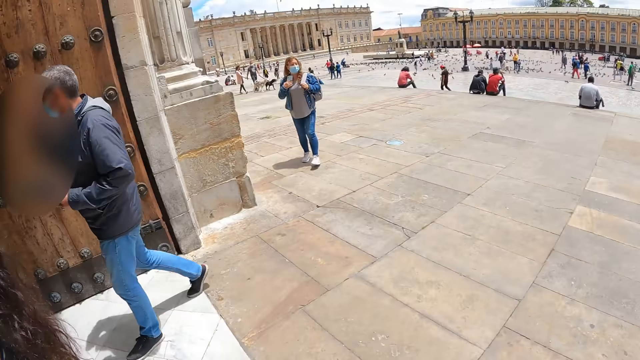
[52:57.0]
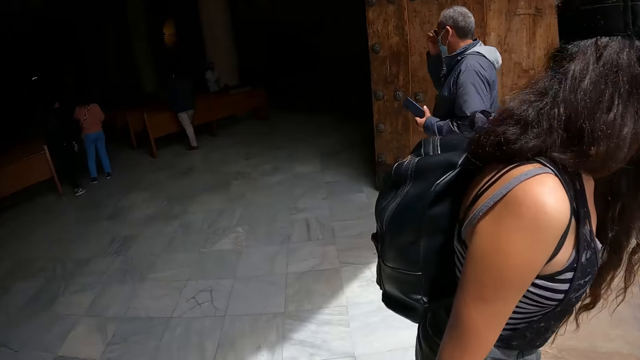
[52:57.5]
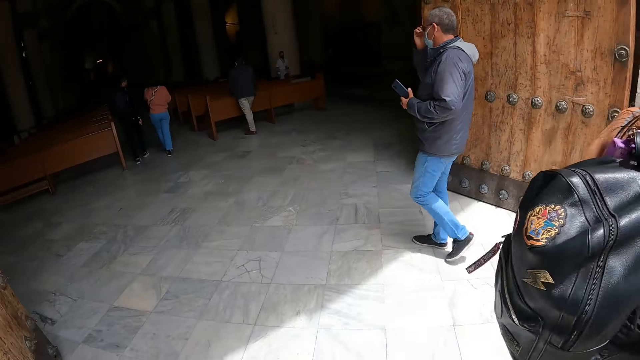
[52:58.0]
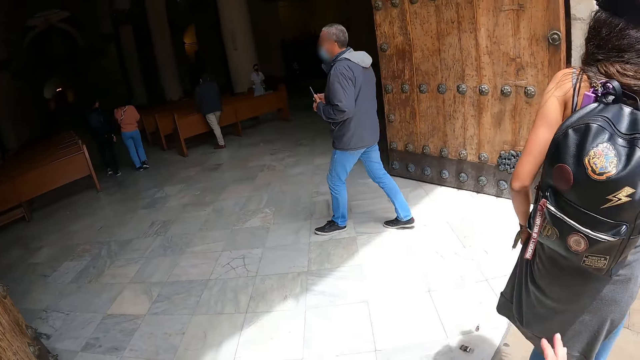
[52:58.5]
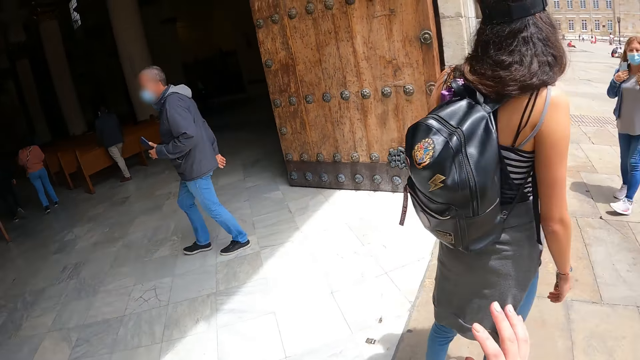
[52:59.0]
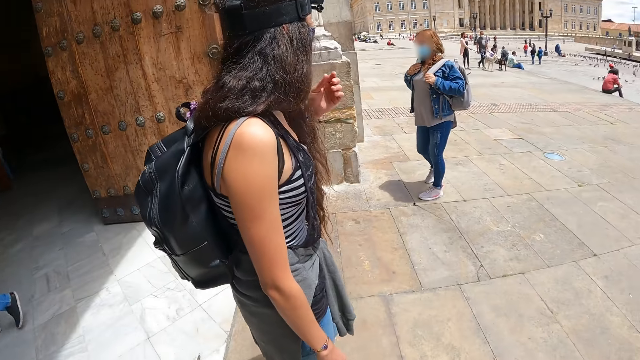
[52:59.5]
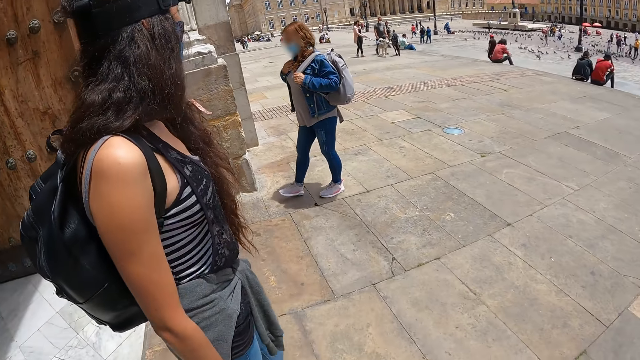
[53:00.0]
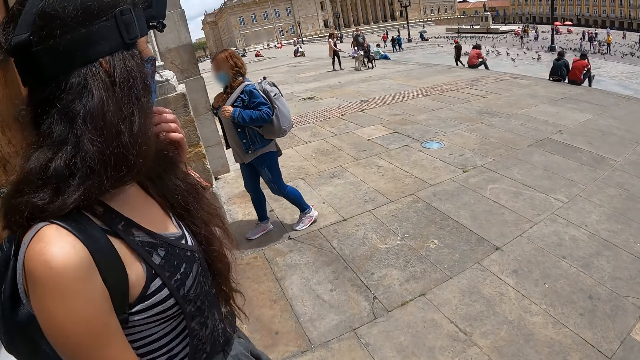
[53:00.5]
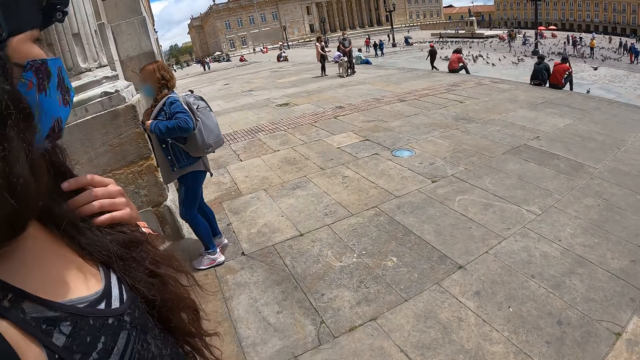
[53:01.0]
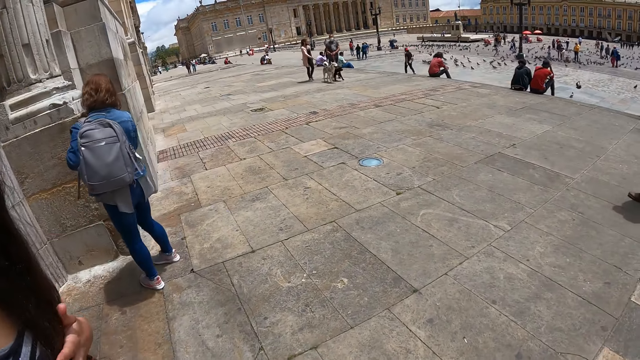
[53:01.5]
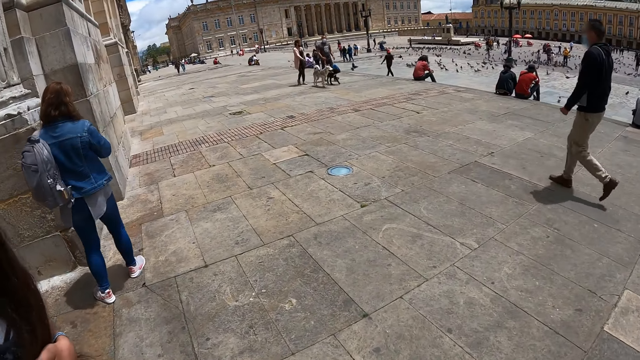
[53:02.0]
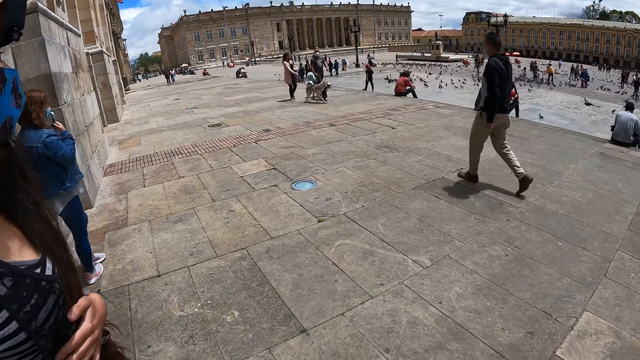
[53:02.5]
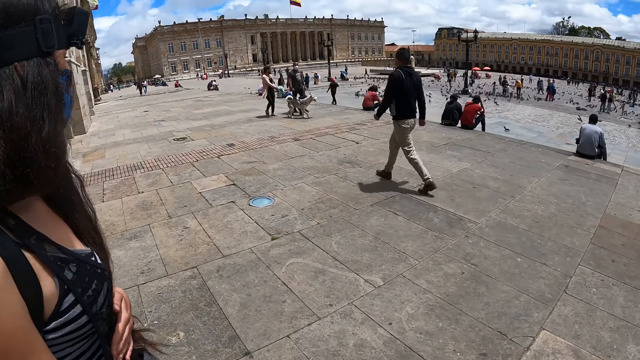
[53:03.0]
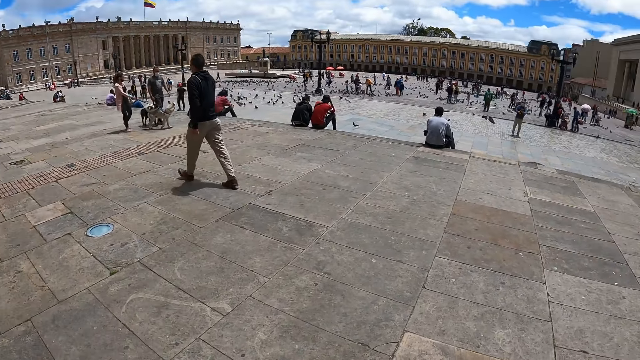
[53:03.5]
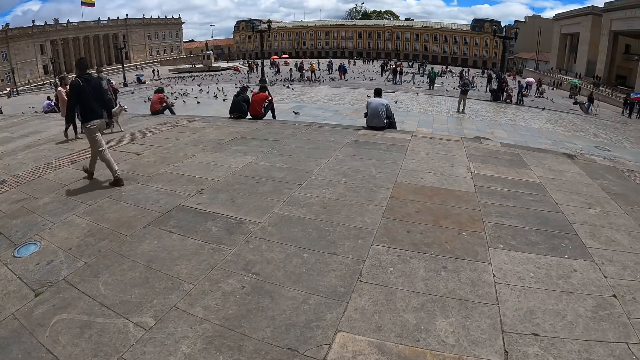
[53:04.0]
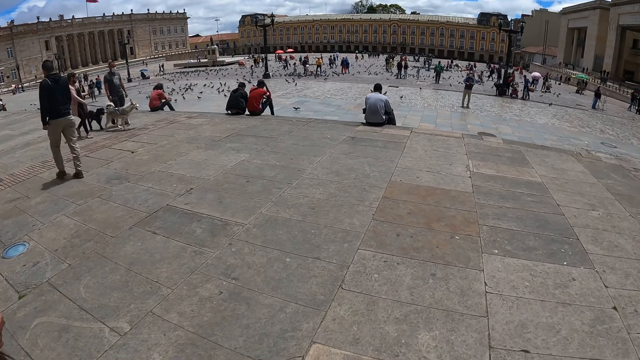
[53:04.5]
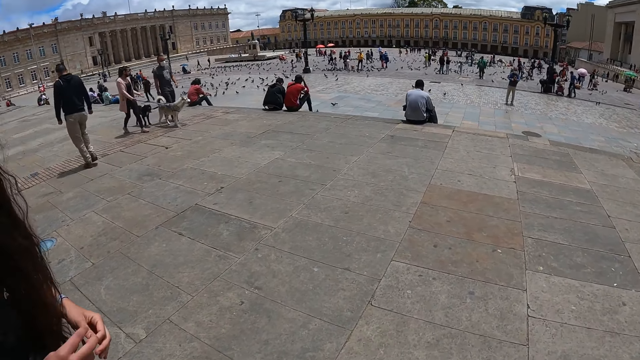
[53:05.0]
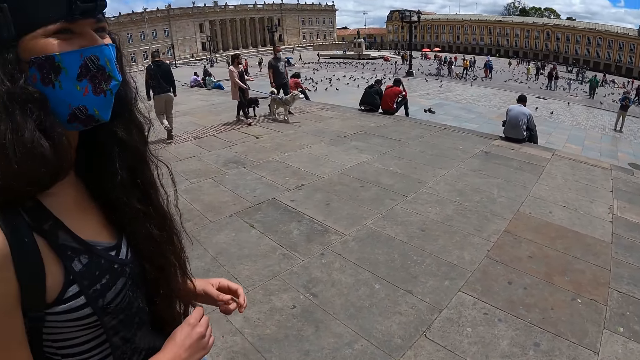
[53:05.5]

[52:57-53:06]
The camera wearer lifts the hand. A woman touches her hair.

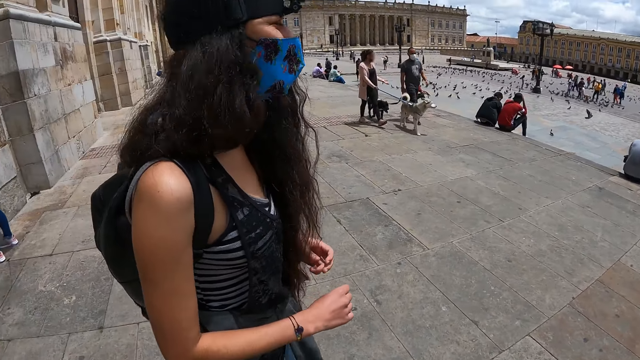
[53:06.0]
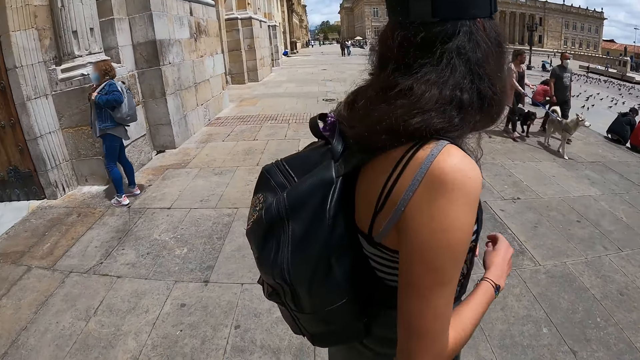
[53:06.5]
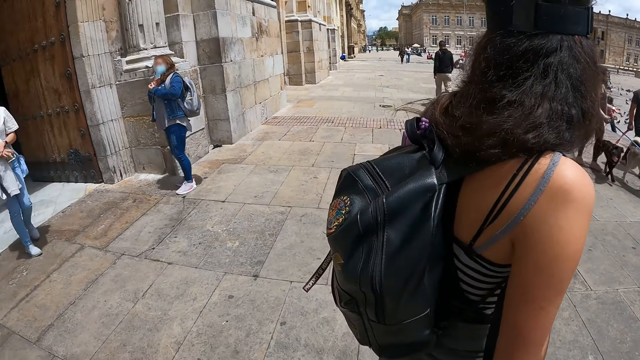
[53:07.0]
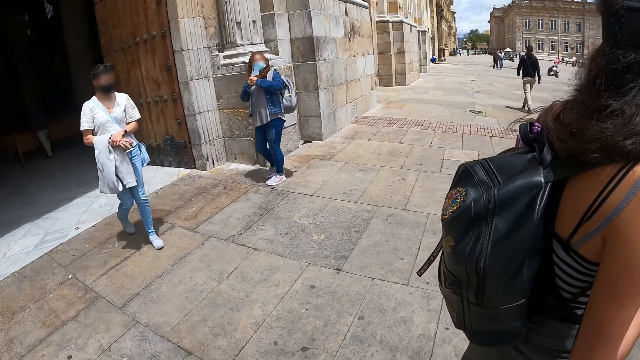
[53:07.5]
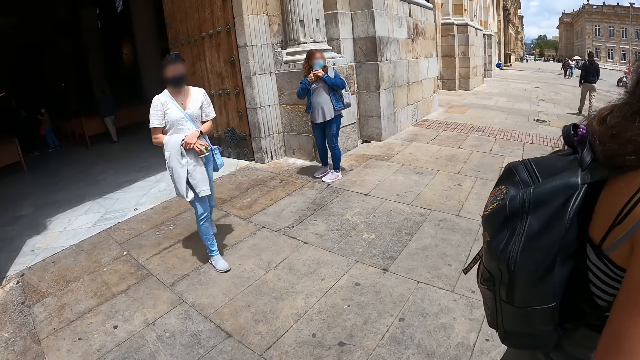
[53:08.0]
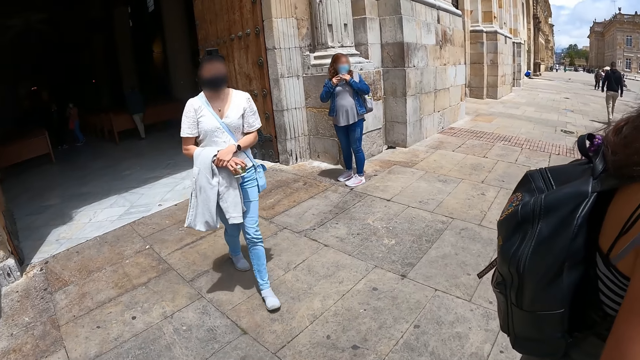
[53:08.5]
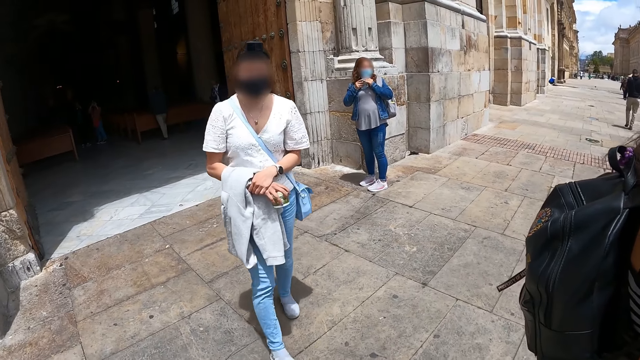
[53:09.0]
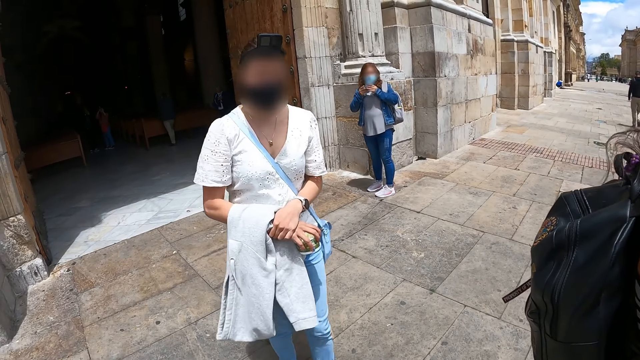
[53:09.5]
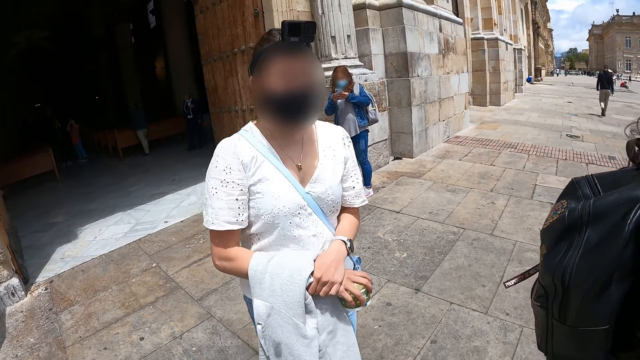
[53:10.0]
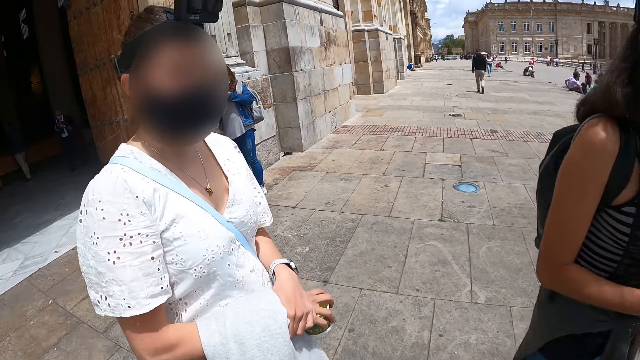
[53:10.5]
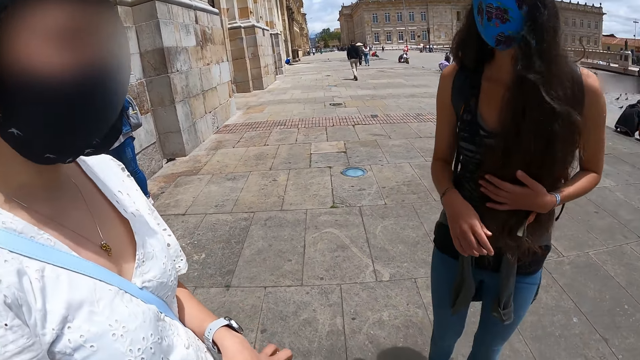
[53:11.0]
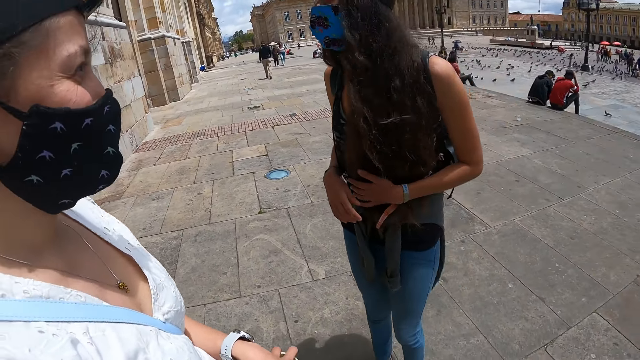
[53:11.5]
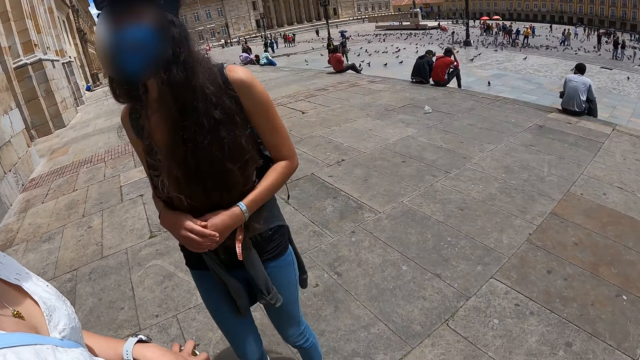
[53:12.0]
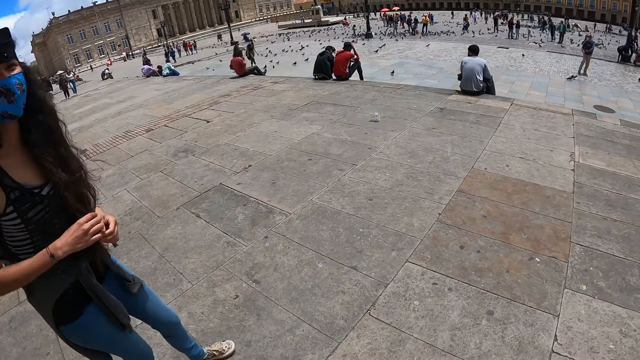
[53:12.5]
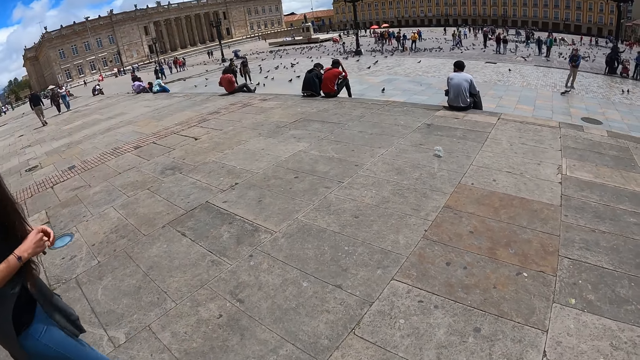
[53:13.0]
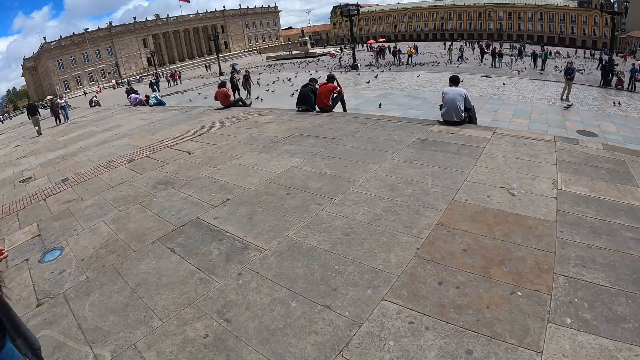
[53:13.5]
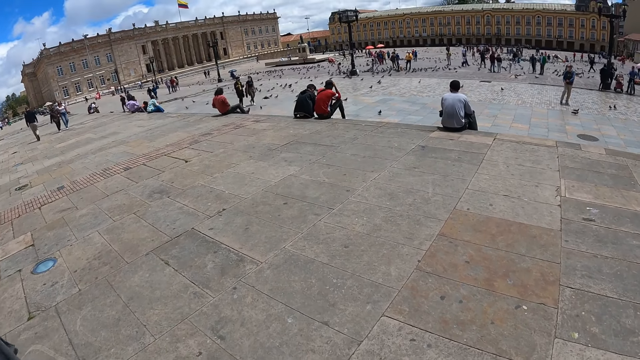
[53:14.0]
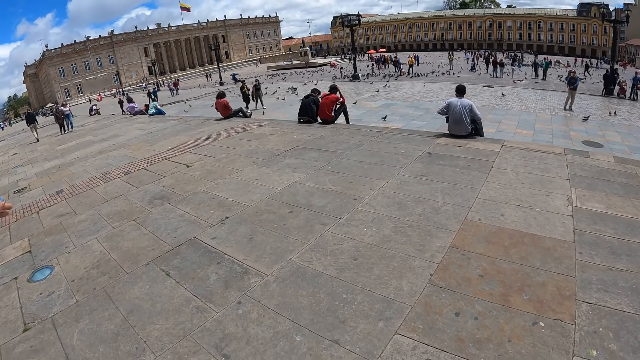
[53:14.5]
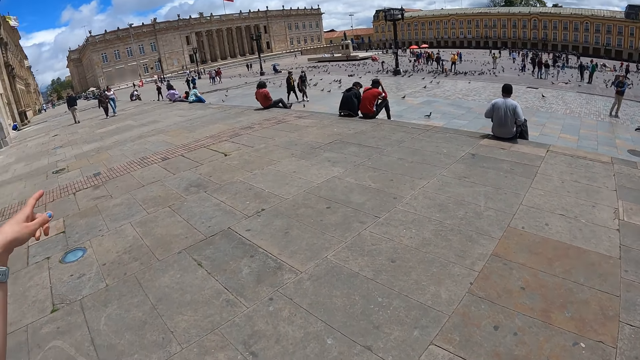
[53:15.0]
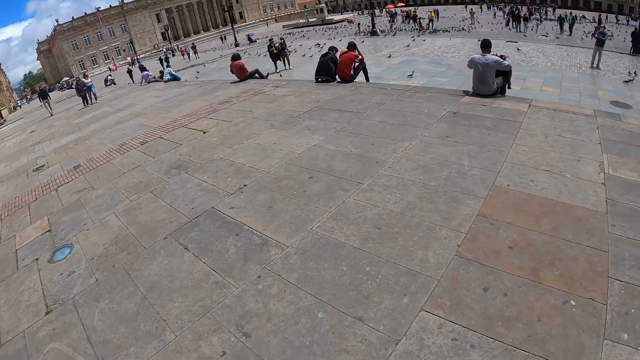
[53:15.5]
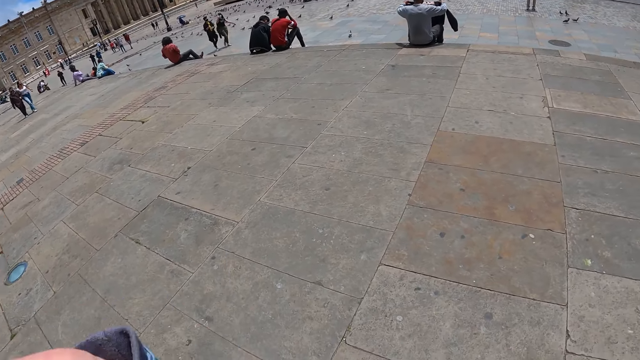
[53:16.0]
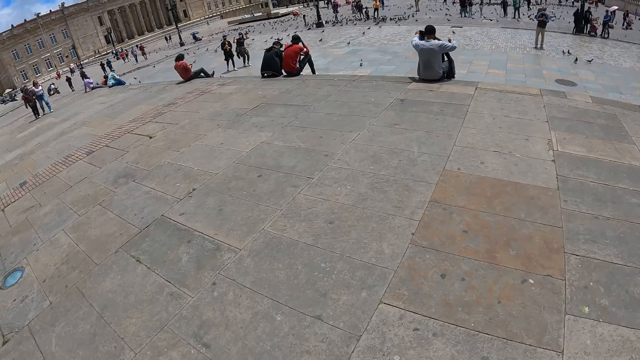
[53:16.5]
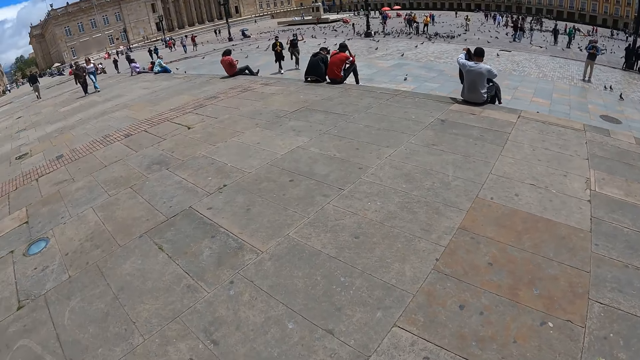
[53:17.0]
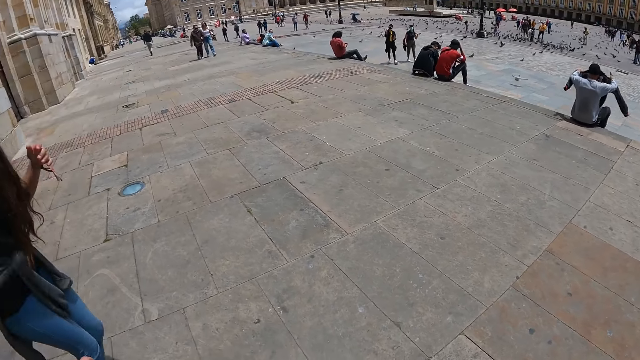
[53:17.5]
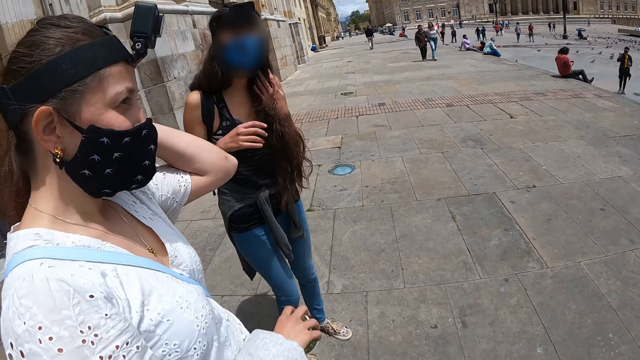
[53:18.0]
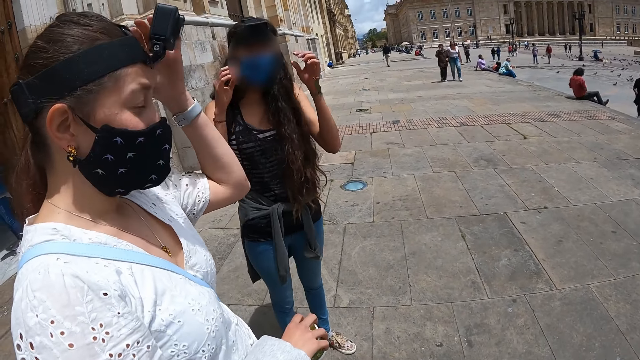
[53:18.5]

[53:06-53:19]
A woman looks around. Another woman walks in the compound. The camera wearer stares at the other woman and interacts with the friends. The other woman gestures. The camera wearer lifts the hand. The other woman touches the camera.
